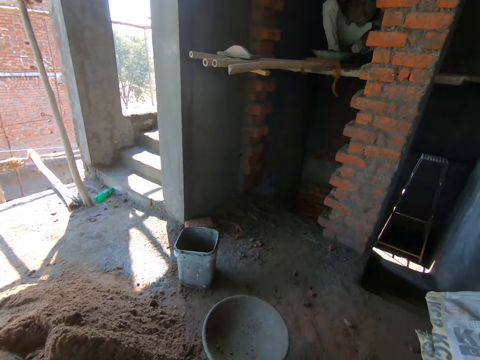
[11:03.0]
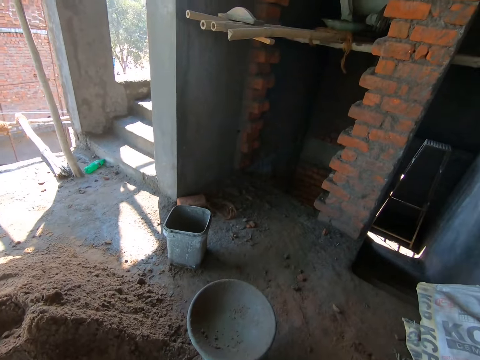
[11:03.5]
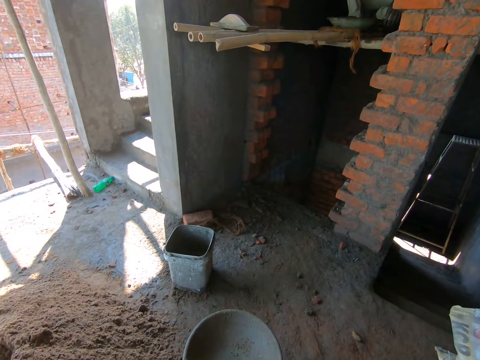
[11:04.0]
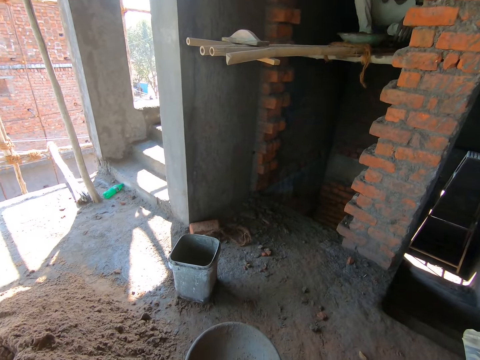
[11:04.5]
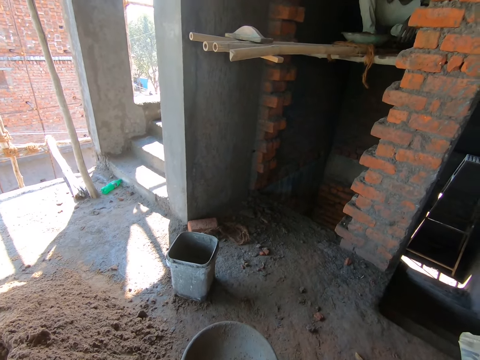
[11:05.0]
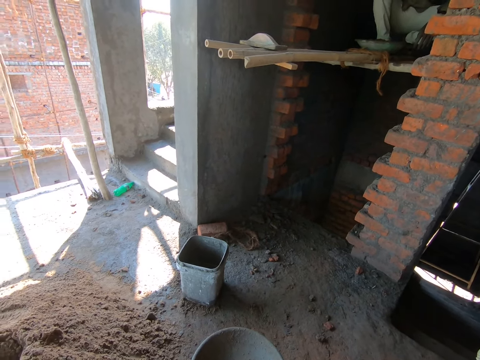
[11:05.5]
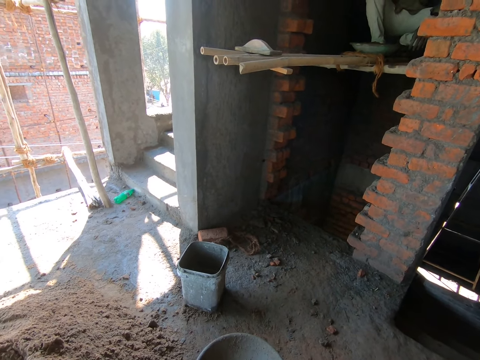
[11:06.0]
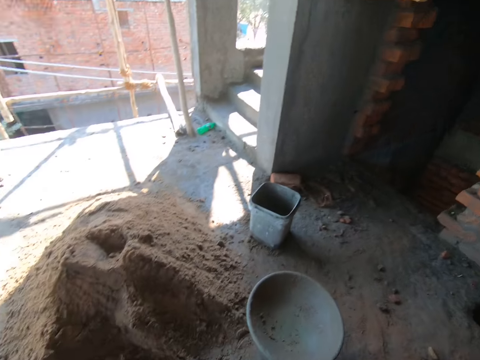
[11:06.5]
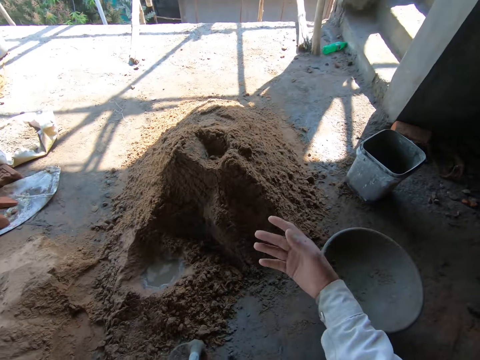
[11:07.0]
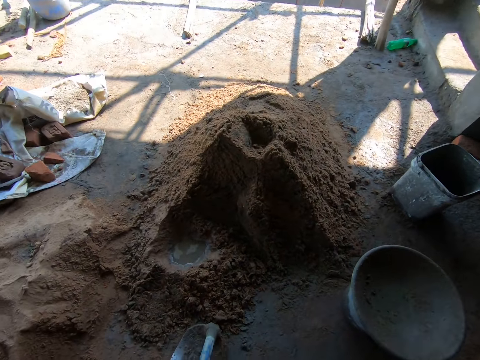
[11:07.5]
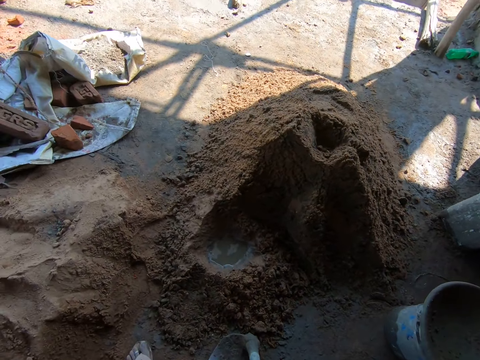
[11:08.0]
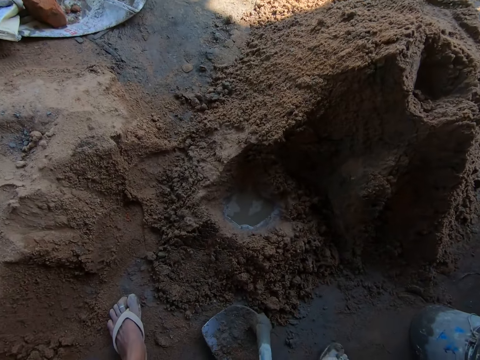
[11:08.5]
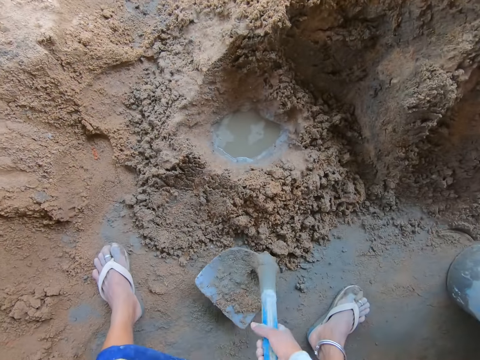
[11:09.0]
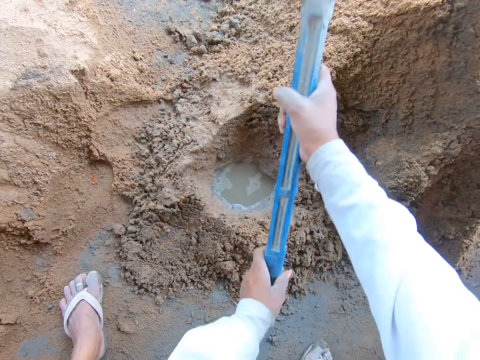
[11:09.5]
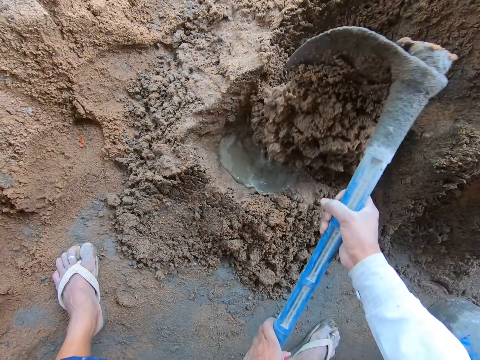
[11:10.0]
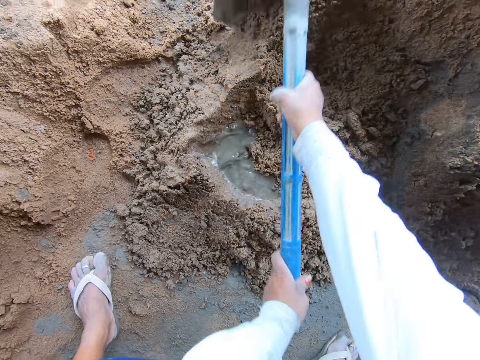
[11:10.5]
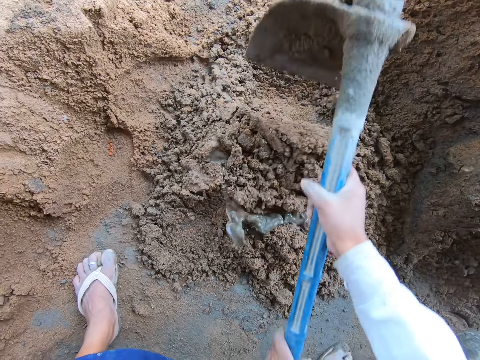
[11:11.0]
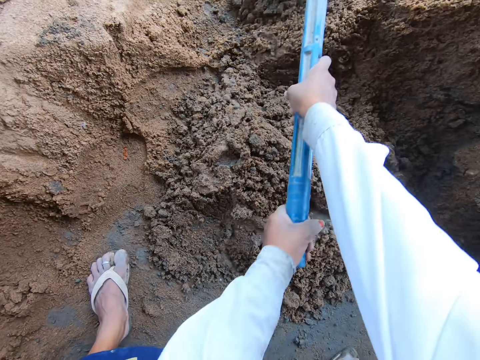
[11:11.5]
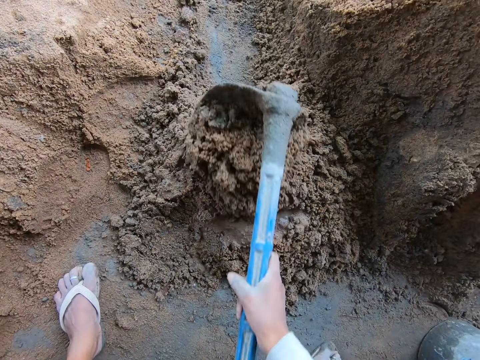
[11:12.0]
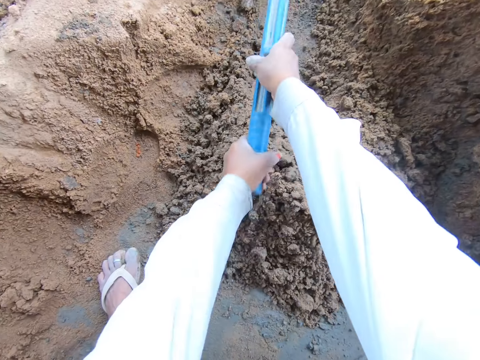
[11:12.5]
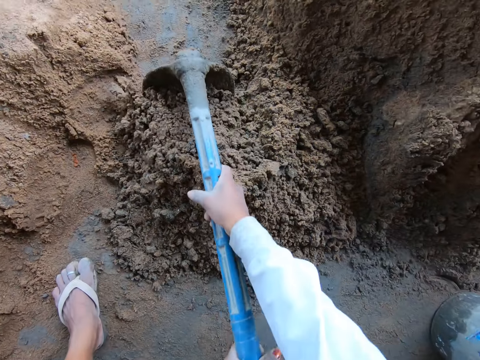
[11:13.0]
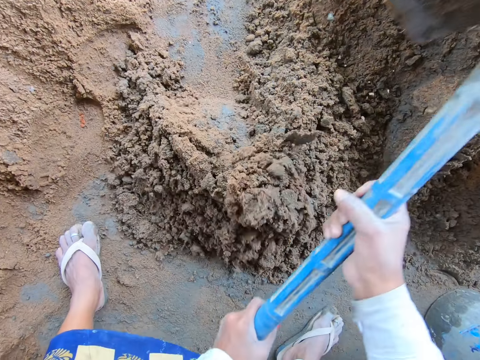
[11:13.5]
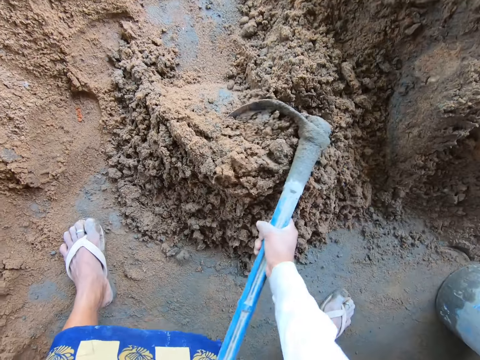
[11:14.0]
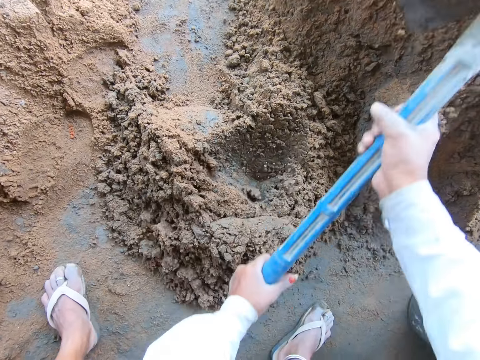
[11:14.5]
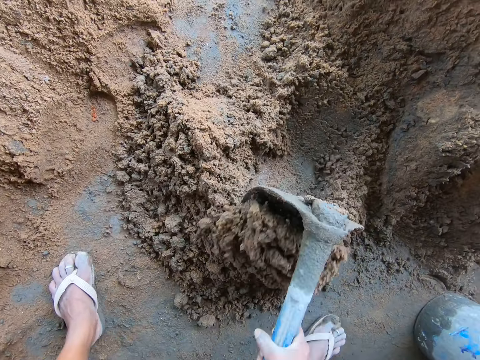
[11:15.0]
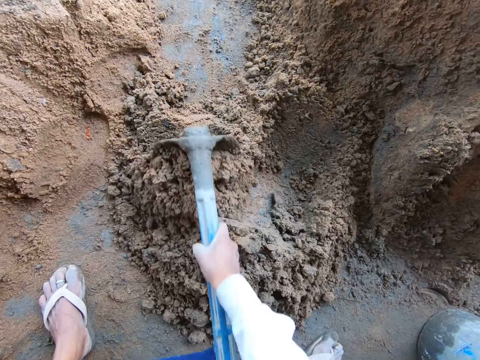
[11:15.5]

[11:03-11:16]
The camera wearer looks around. They pick the hoe from the ground with both hands. They mix sand on the ground with the hoe in both hands.

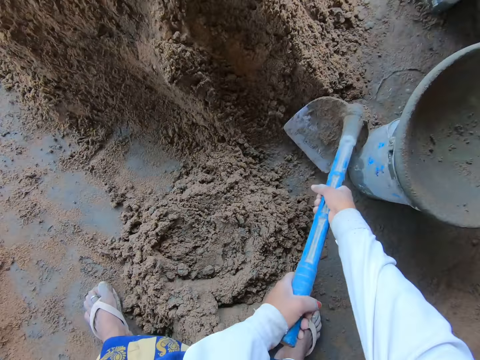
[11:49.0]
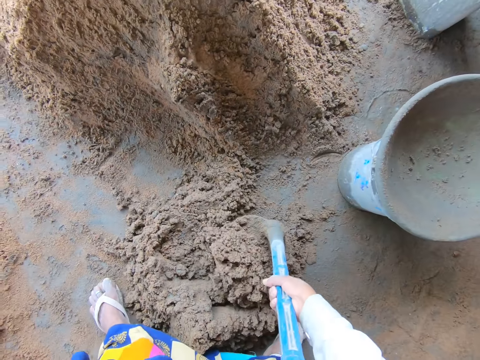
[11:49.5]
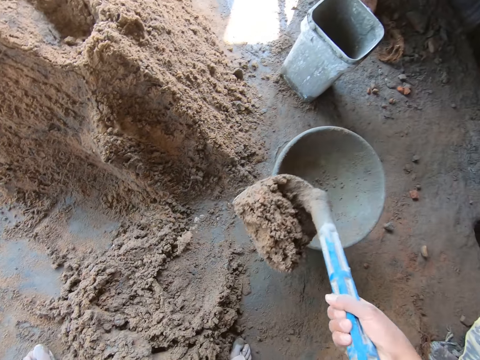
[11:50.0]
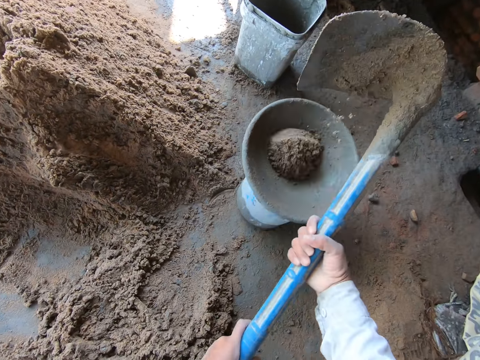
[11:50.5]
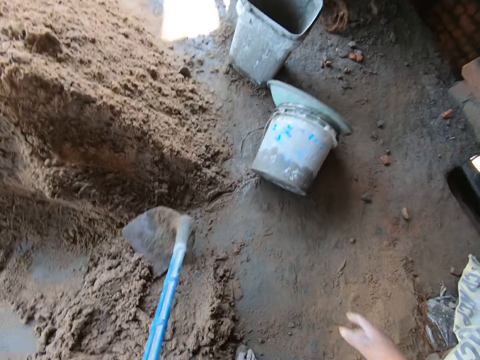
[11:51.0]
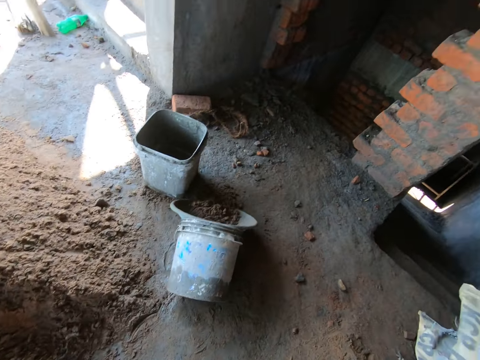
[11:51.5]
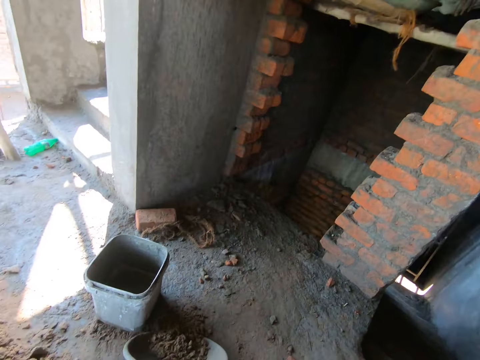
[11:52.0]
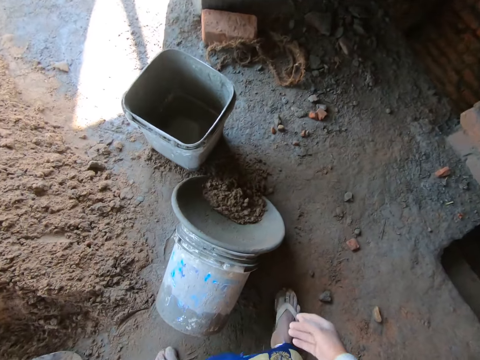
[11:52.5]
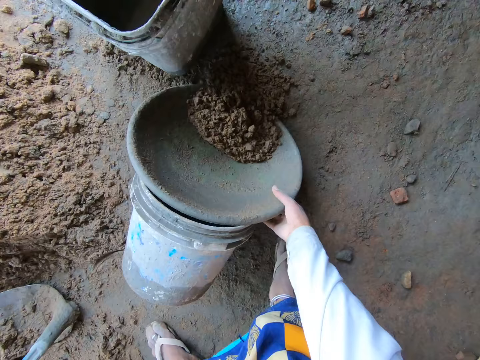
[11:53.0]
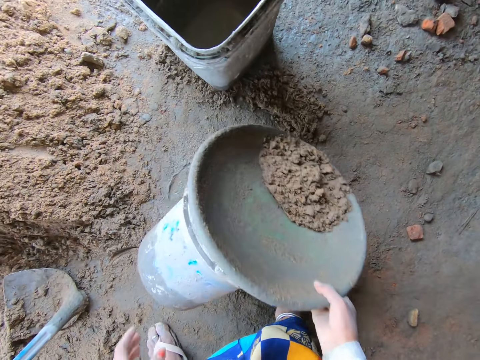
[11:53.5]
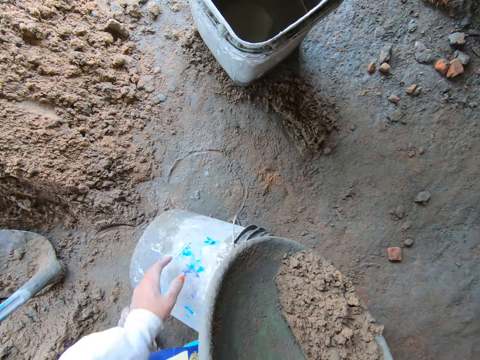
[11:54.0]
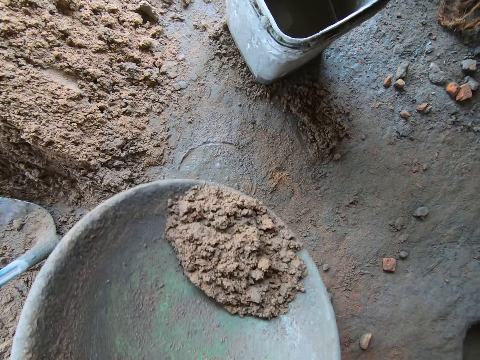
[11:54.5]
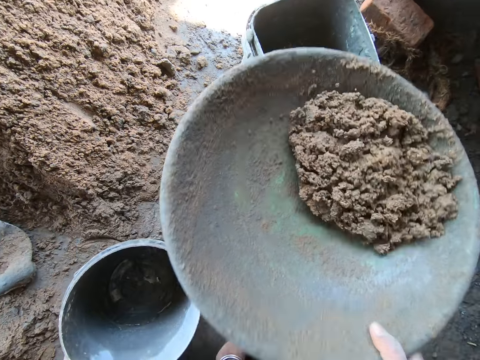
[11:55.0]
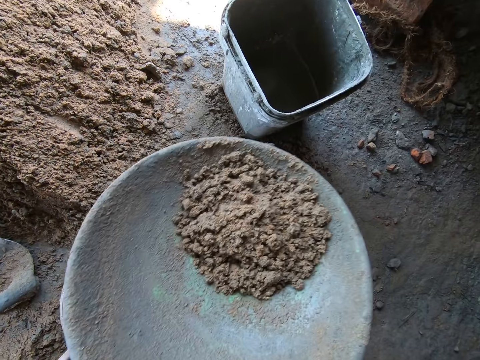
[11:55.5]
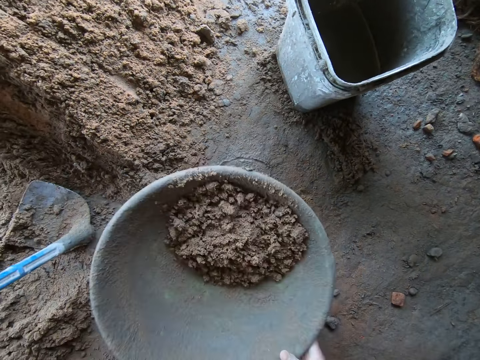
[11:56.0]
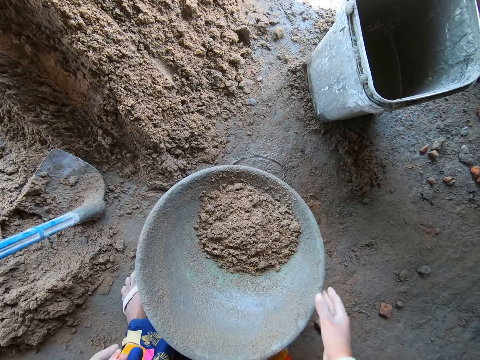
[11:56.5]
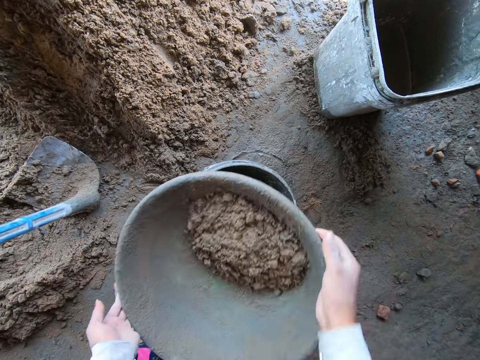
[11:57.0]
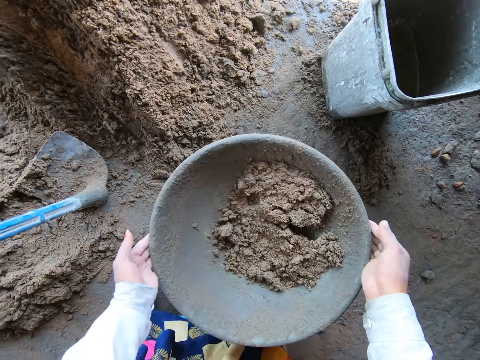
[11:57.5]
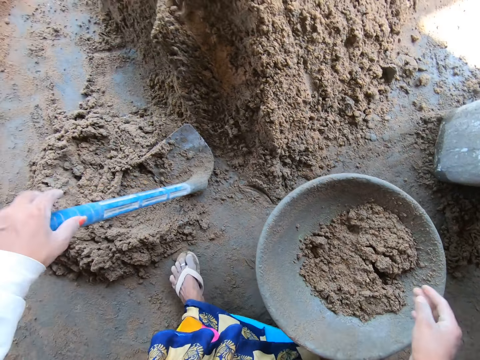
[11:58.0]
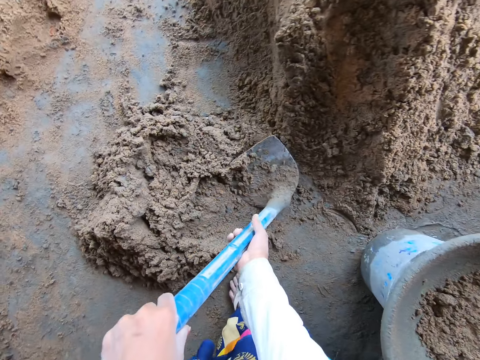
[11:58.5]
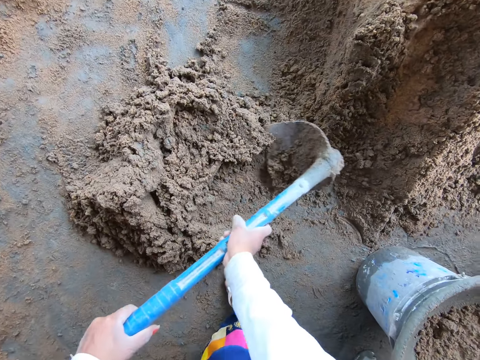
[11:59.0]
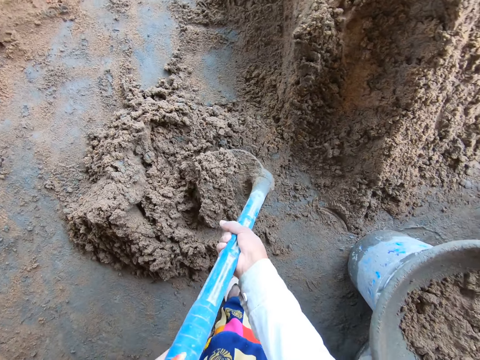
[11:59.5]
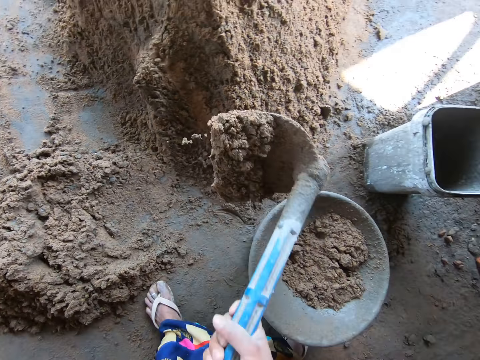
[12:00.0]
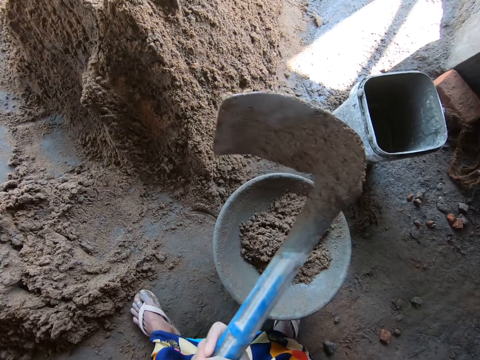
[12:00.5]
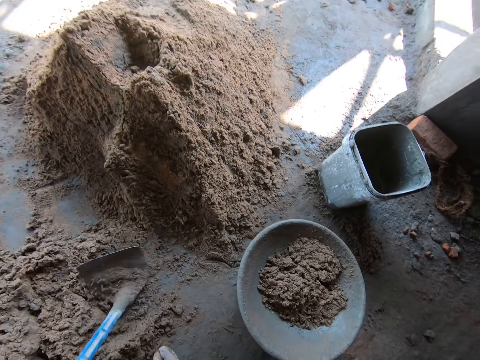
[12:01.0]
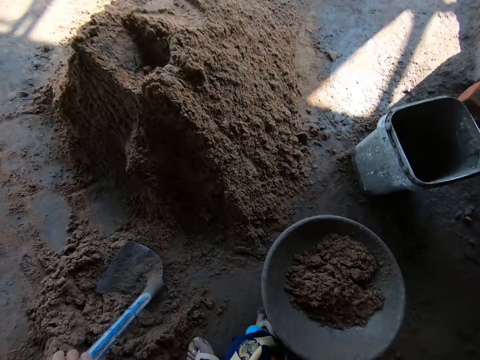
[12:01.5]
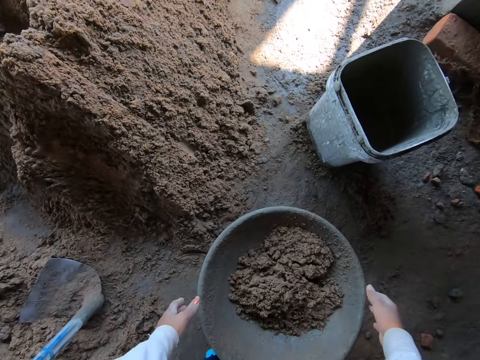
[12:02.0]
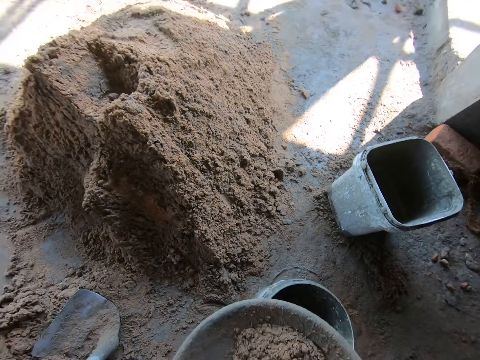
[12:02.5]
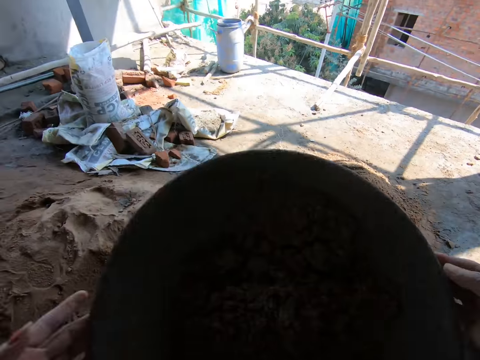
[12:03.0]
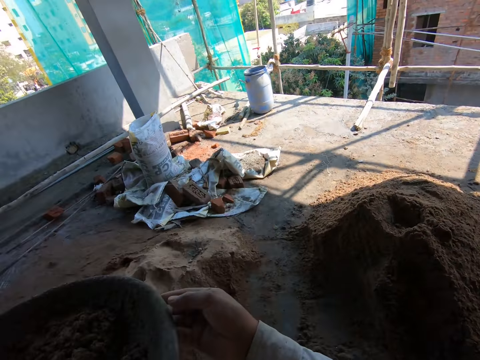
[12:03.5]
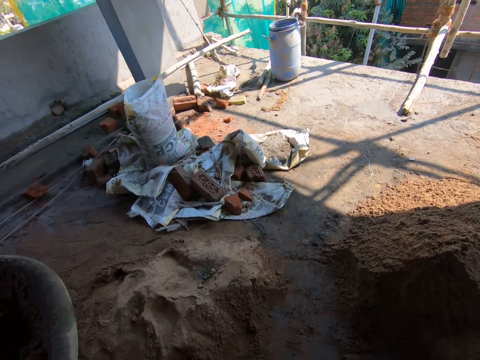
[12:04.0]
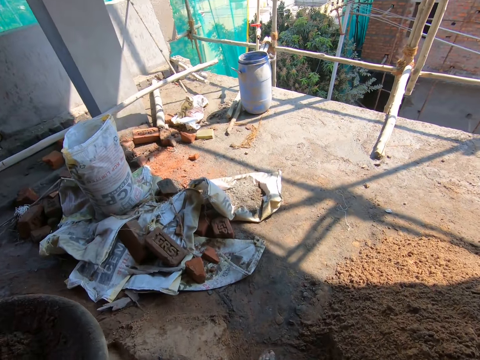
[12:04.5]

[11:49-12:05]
The camera wearer takes the concrete with a hoe. She puts the concrete in the basin. She places the hoe onto the ground with her left hand. She picks the bowl from the ground with her right hand. She picks the bucket from the ground with her left hand. She places the bowl onto the bucket. She adjusts the bowl on the bucket with both hands. She picks the hoe from the ground with both hands. She scoops mortar from the ground into the bowl with the hoe in both hands. She places the hoe onto the ground with her left hand. She picks the bowl from the bucket with both hands.
